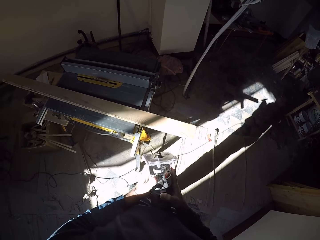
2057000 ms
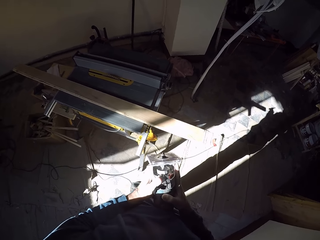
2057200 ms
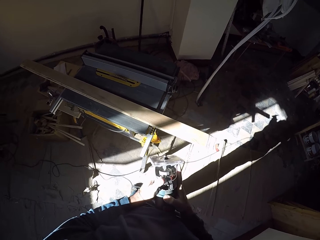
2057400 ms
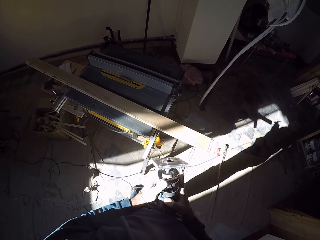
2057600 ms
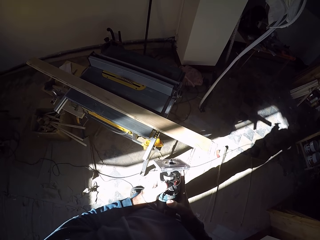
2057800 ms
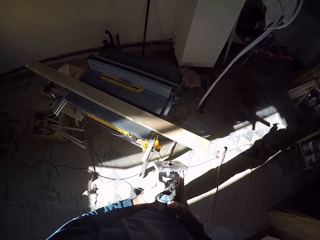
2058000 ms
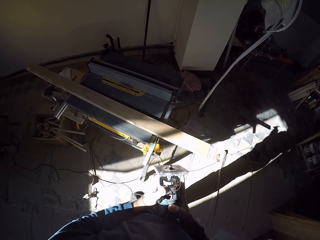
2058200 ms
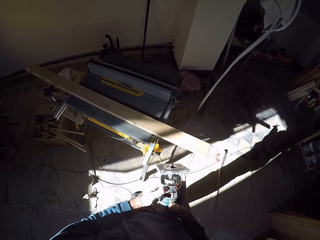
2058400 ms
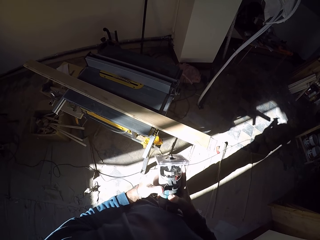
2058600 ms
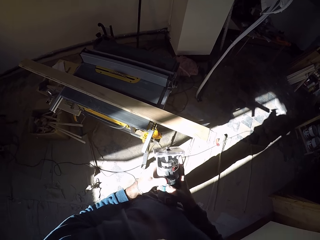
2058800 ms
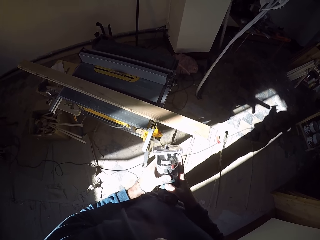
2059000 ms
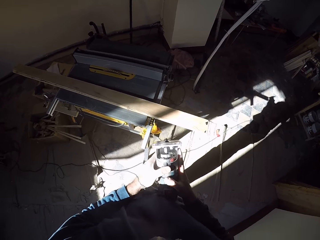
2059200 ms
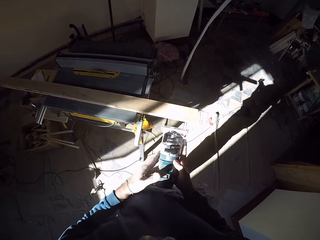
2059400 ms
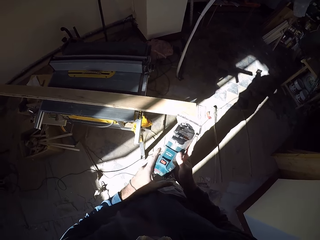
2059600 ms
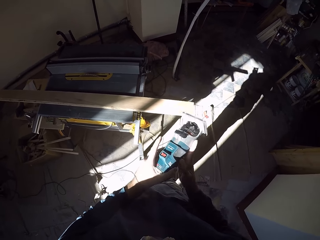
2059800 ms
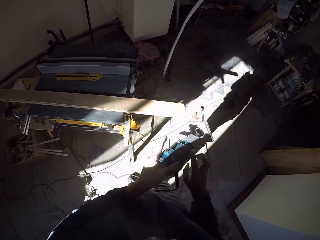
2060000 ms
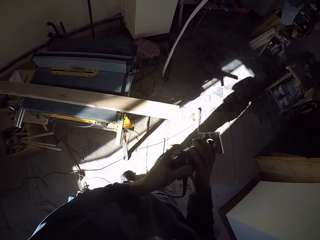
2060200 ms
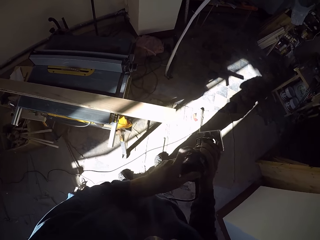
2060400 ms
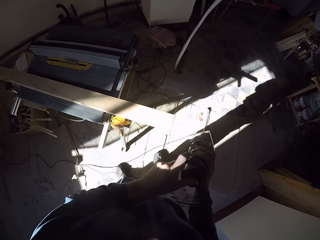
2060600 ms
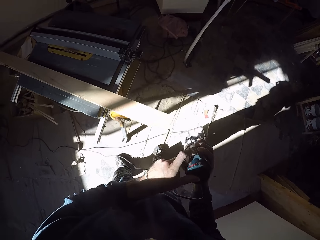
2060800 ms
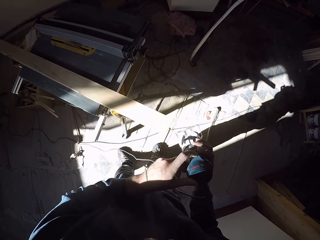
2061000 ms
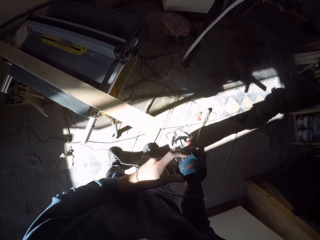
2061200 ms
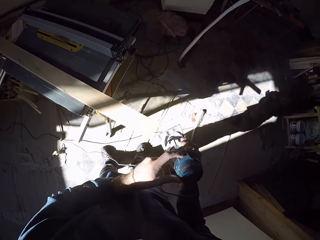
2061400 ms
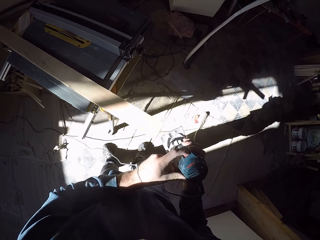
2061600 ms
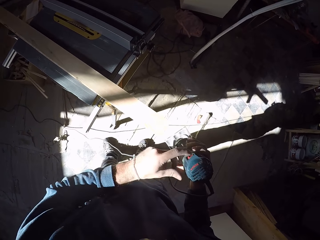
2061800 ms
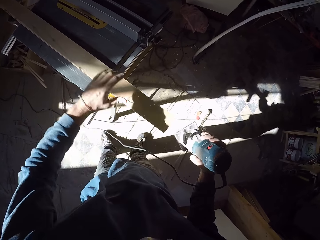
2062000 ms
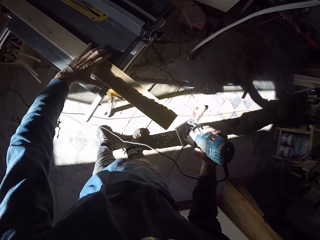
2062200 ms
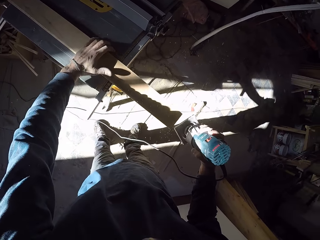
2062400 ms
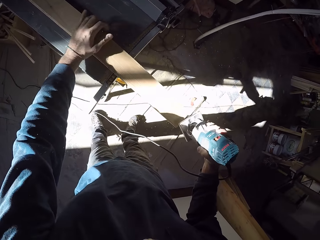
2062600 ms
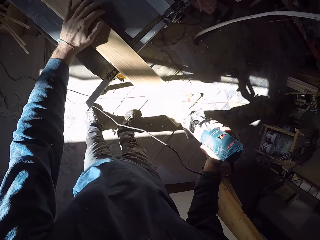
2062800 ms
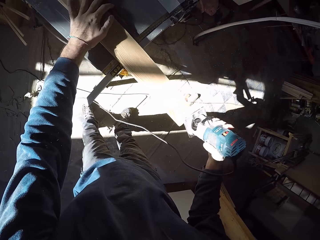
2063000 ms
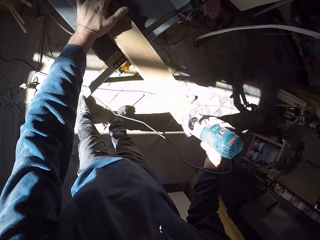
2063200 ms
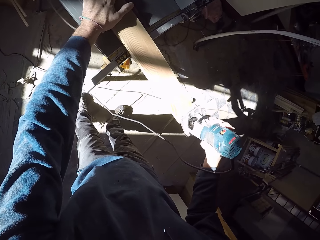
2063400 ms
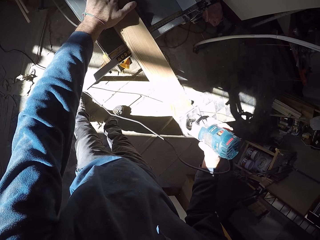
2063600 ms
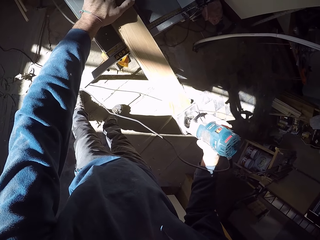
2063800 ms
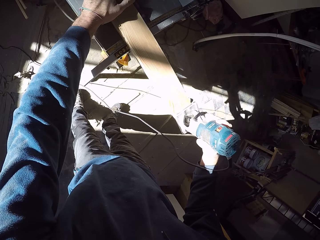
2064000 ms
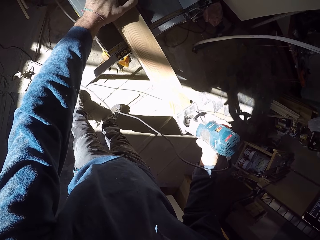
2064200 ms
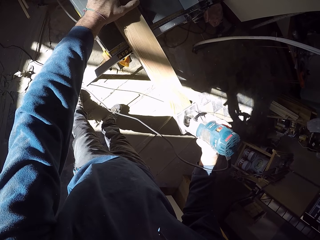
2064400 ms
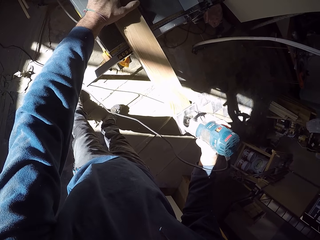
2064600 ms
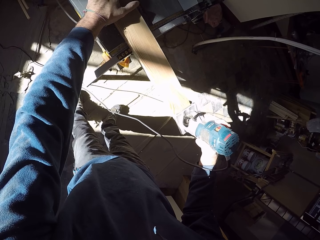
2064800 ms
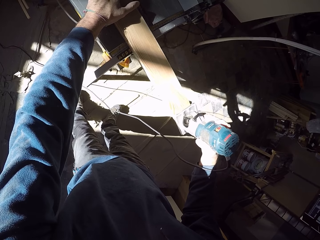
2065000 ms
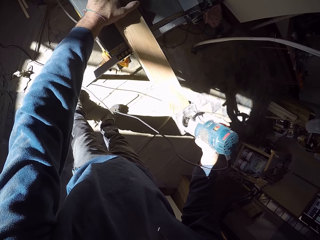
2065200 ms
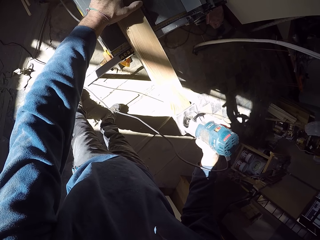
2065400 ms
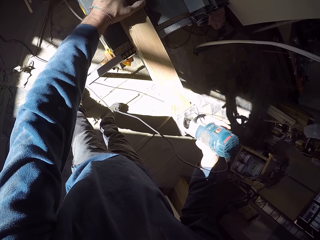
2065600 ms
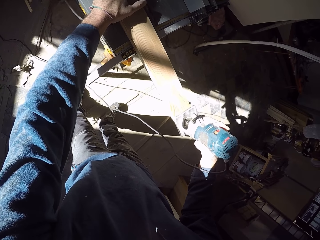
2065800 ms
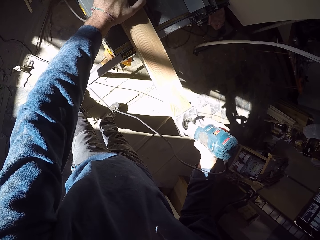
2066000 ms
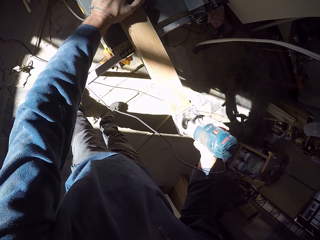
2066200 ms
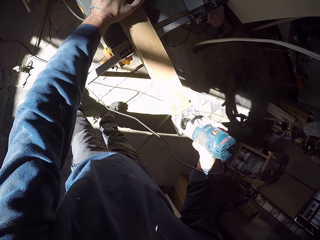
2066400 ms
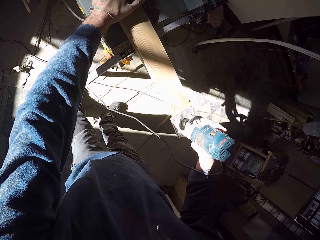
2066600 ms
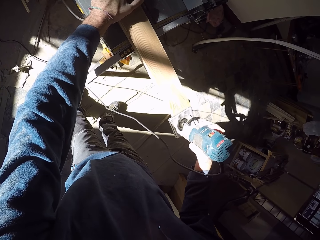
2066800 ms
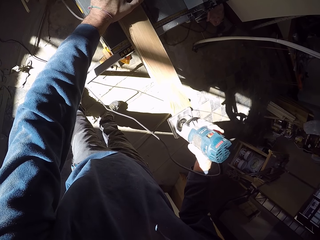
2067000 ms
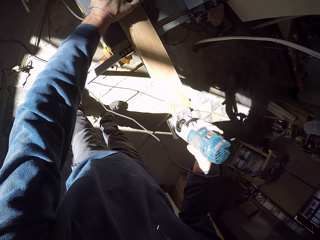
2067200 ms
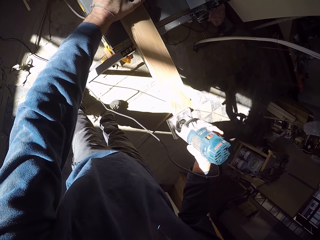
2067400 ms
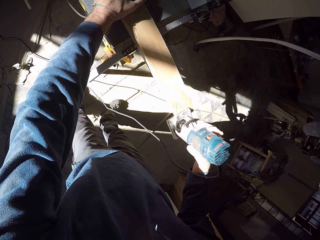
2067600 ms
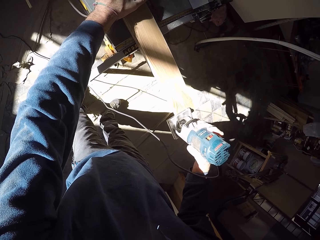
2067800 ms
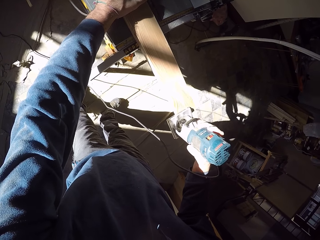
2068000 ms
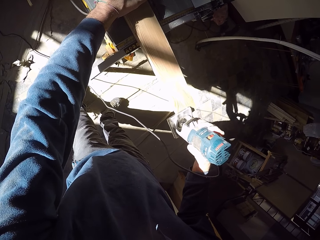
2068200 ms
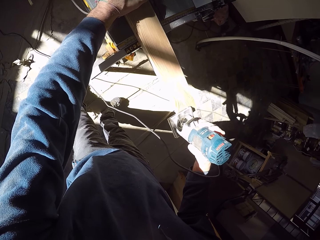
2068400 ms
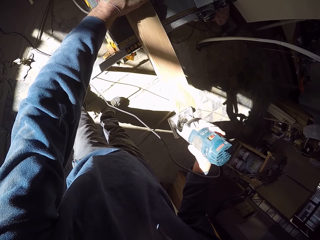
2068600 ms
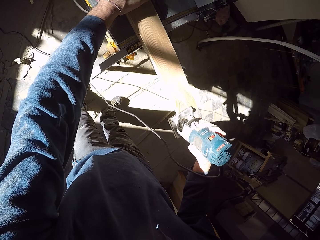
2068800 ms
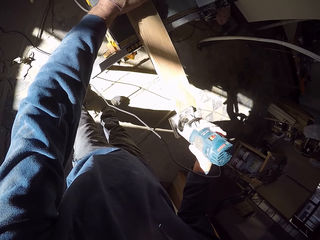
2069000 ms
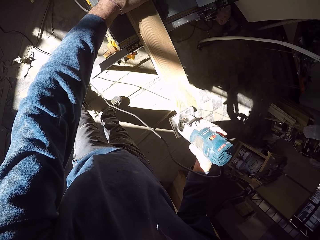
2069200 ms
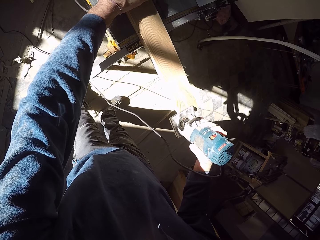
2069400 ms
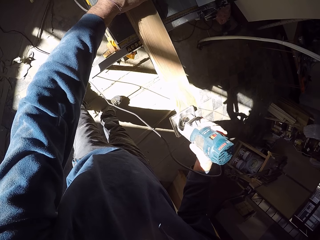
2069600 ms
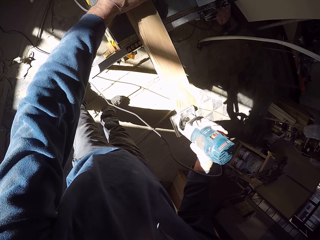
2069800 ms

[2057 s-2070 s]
The camera wearer adjusts the power drill. He drills the piece of wood with the power drill. He smoothens the wood on the table saw with the electric sander in his right hand.

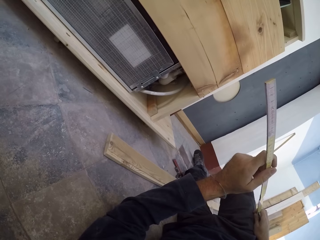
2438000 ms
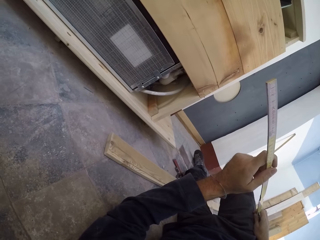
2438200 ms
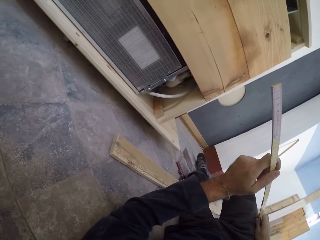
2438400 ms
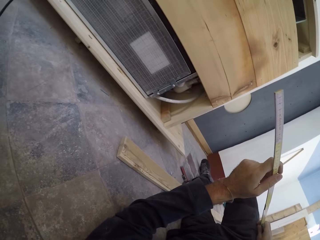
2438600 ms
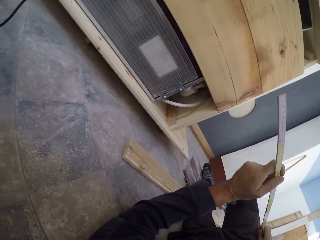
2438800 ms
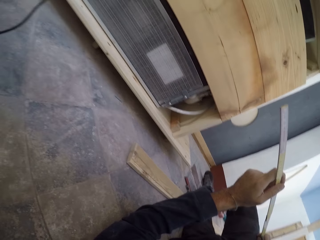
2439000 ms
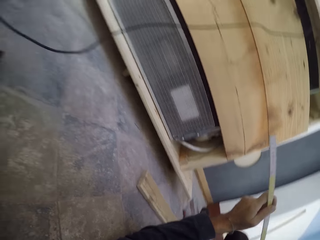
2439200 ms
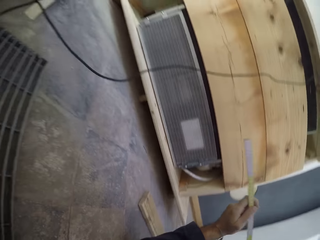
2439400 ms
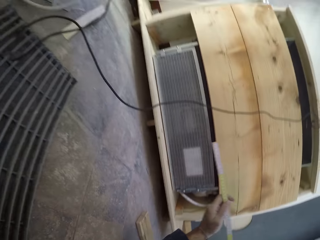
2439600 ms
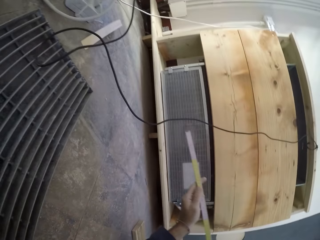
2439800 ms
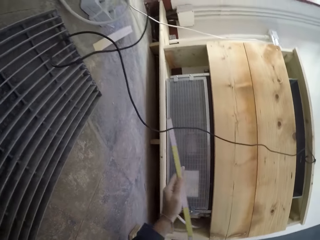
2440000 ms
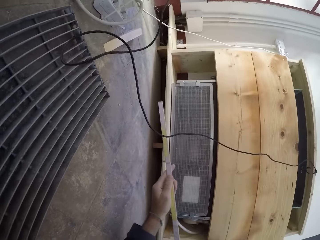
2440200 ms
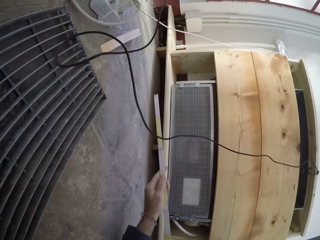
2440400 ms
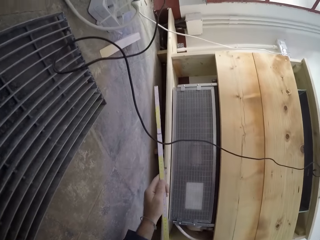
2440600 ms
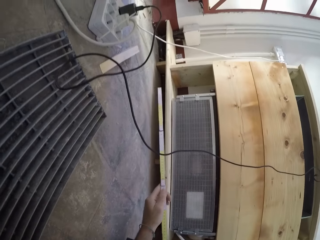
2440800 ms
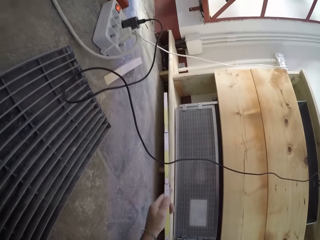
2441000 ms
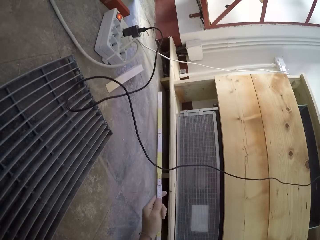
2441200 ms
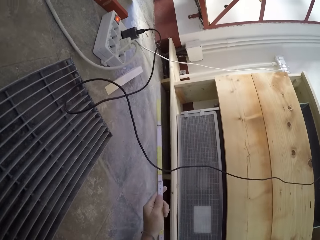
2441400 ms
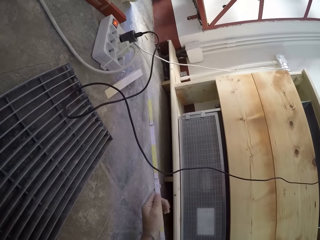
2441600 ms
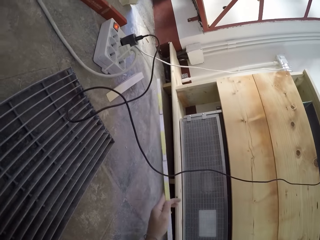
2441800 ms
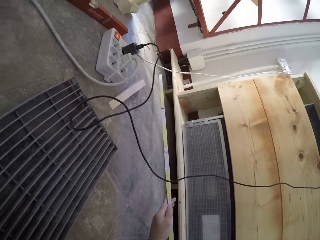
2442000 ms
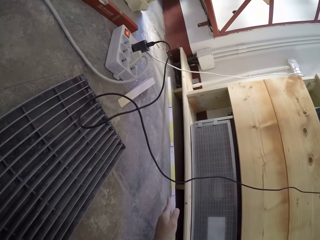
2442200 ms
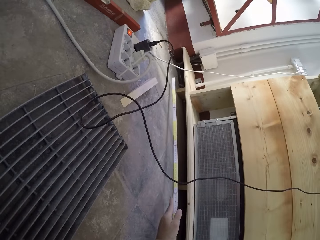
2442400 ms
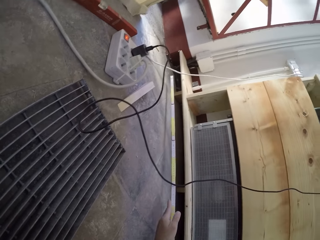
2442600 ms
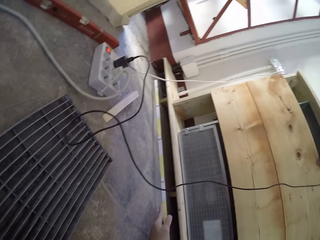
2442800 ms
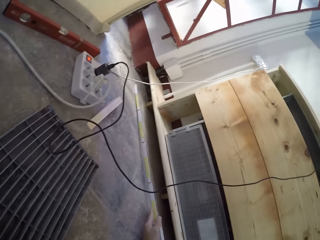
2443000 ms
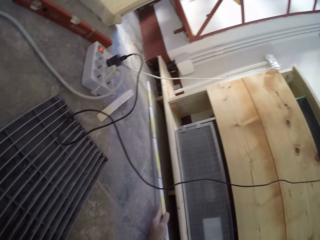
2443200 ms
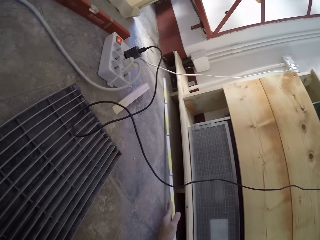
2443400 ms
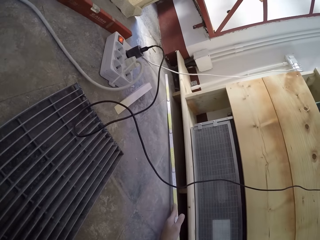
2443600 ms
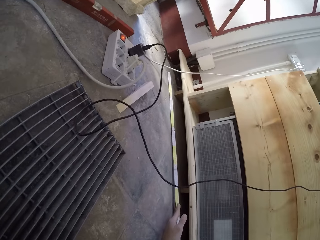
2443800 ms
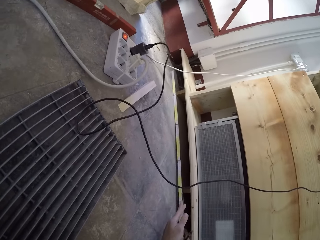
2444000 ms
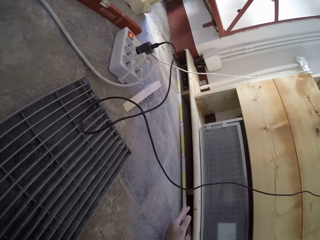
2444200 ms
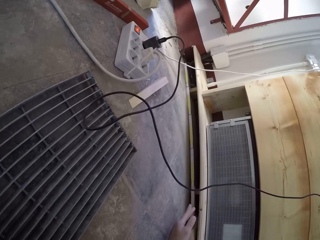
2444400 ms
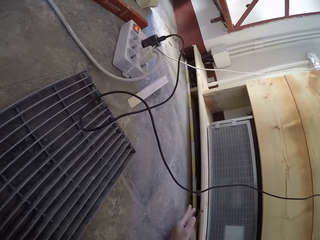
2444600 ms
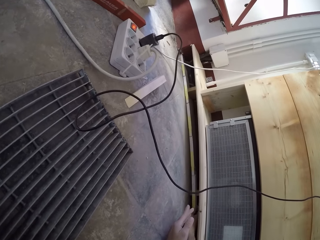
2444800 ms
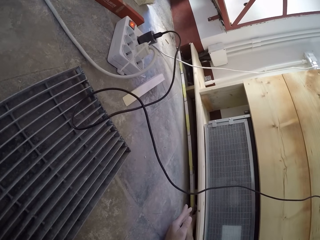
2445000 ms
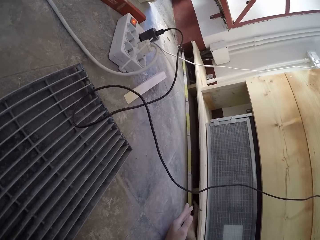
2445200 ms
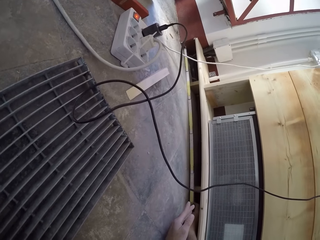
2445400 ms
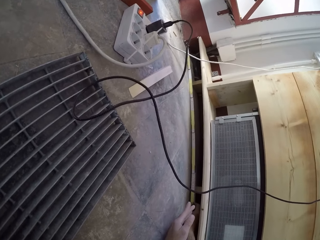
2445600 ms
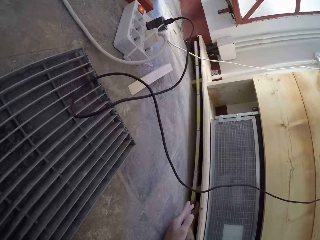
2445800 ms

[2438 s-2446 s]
The camera wearer measures the shelf with the ruler in both hands.
